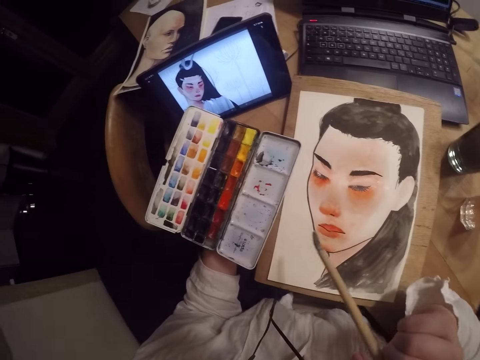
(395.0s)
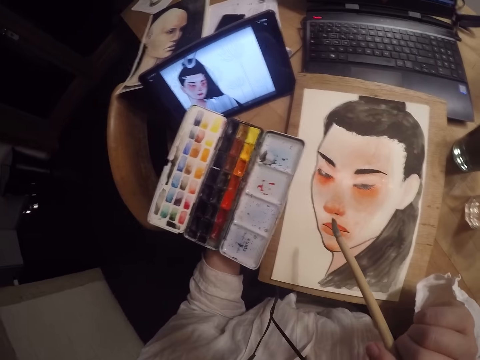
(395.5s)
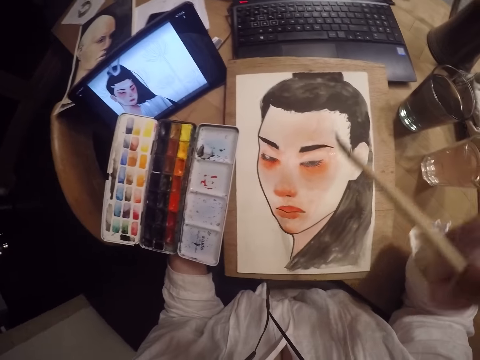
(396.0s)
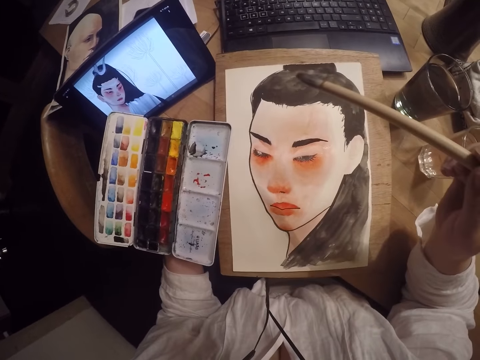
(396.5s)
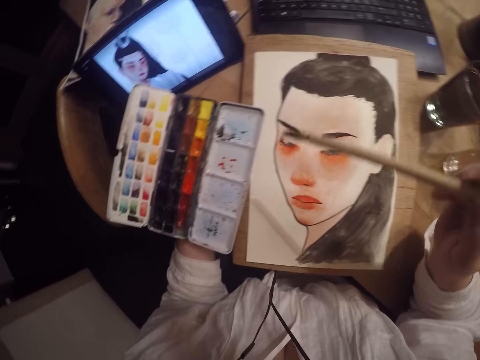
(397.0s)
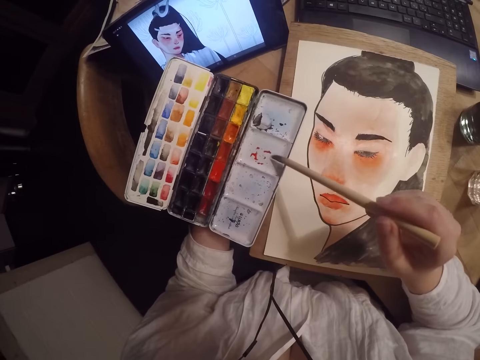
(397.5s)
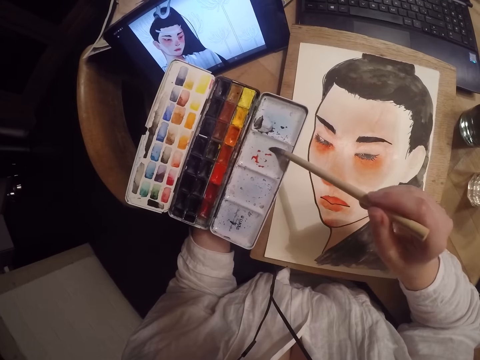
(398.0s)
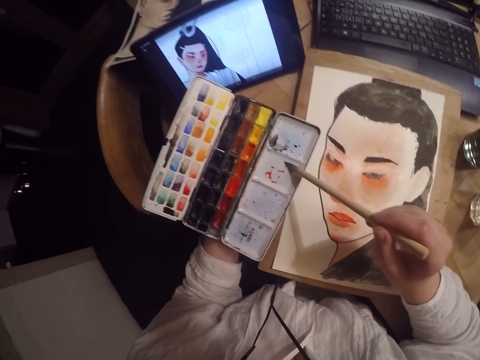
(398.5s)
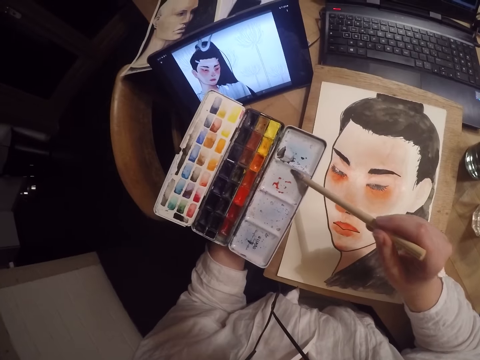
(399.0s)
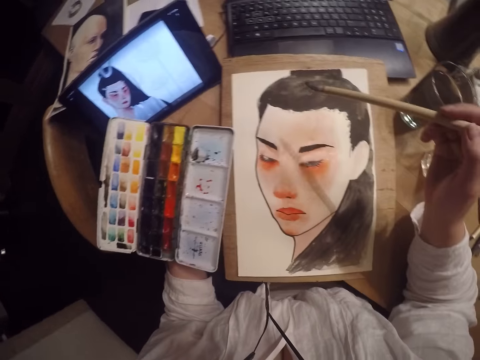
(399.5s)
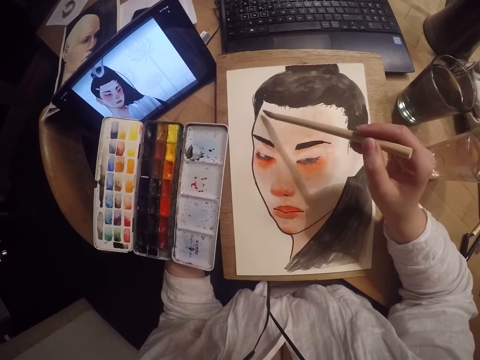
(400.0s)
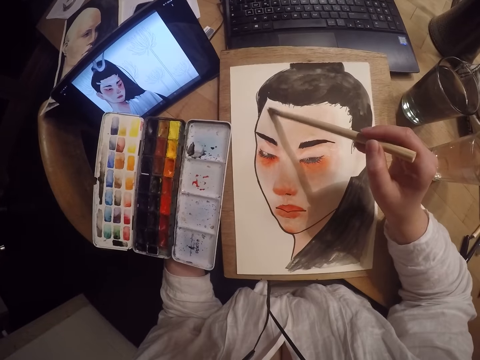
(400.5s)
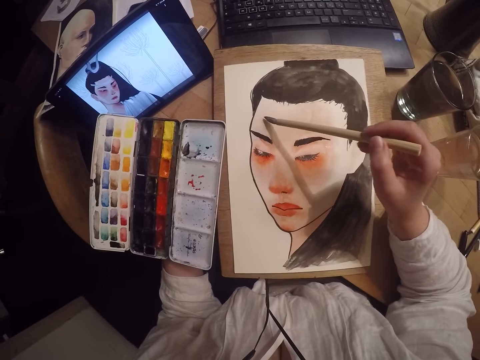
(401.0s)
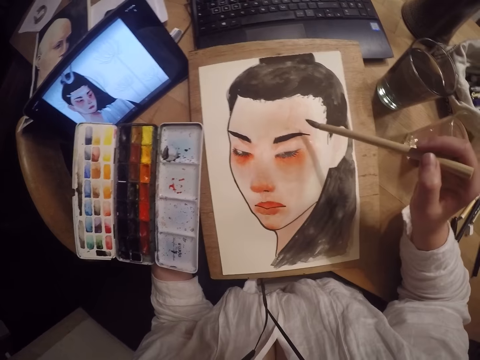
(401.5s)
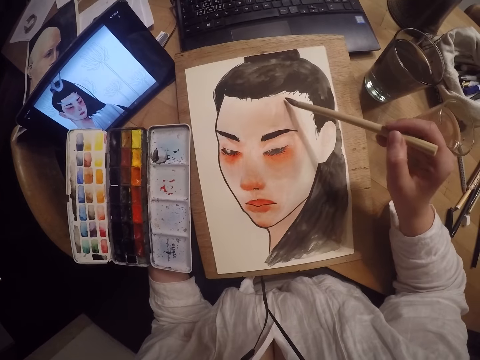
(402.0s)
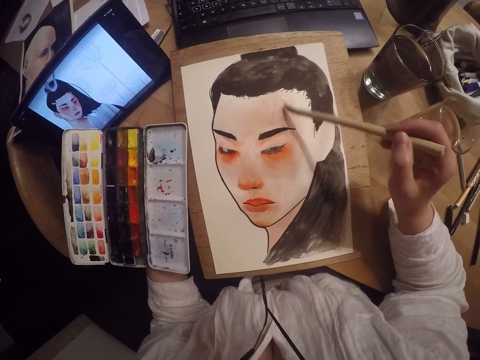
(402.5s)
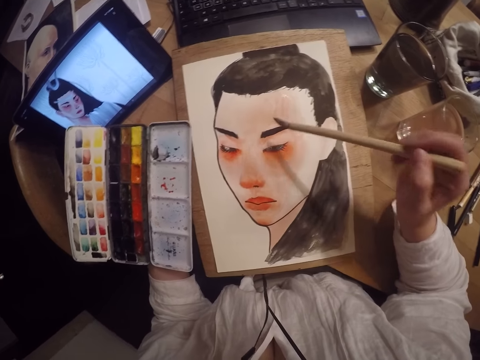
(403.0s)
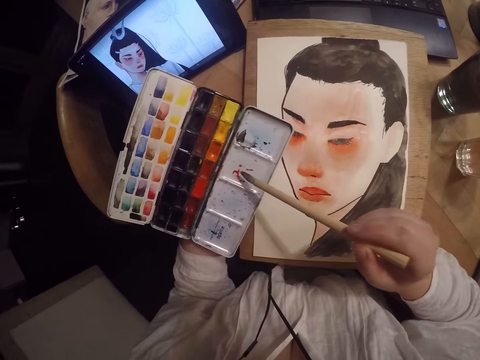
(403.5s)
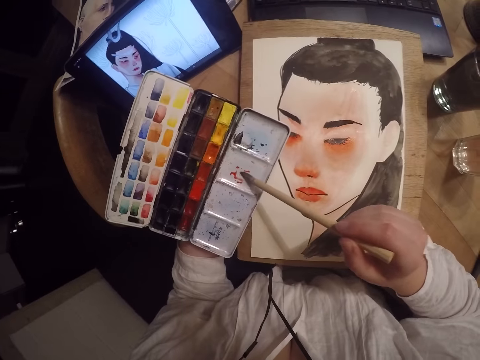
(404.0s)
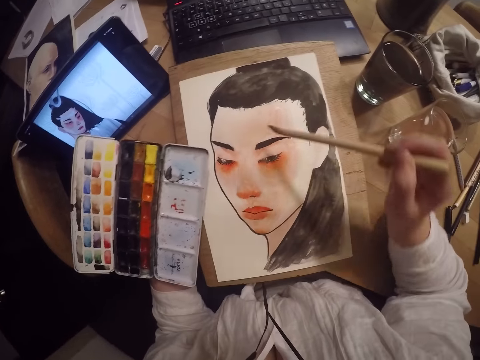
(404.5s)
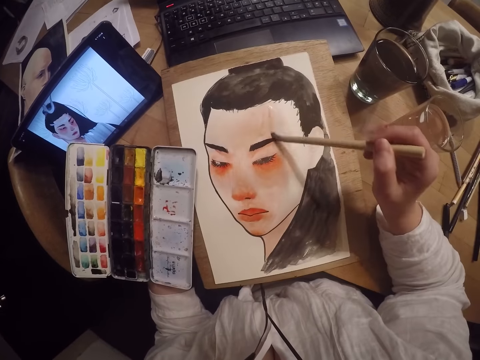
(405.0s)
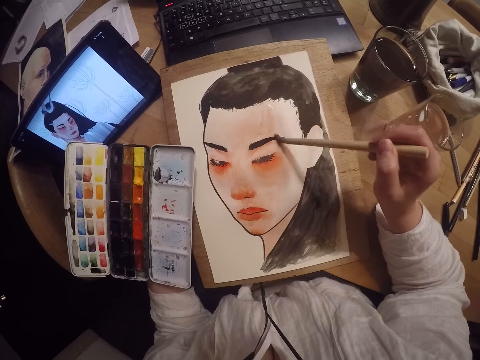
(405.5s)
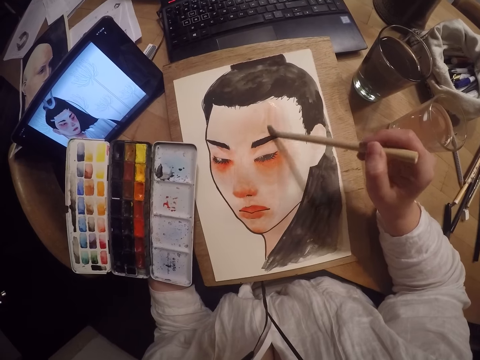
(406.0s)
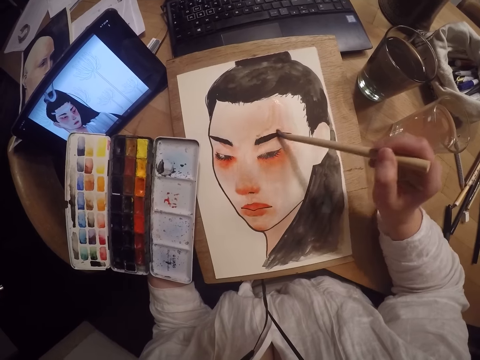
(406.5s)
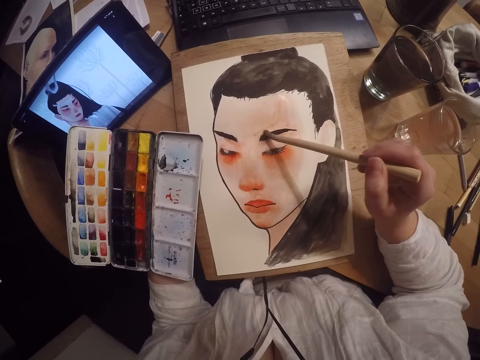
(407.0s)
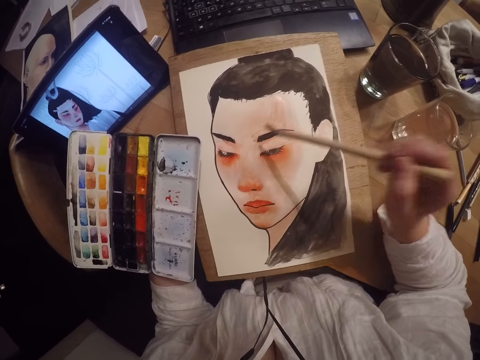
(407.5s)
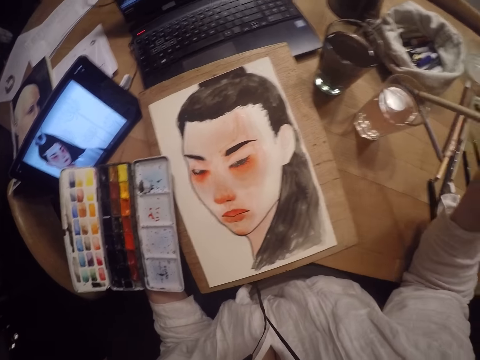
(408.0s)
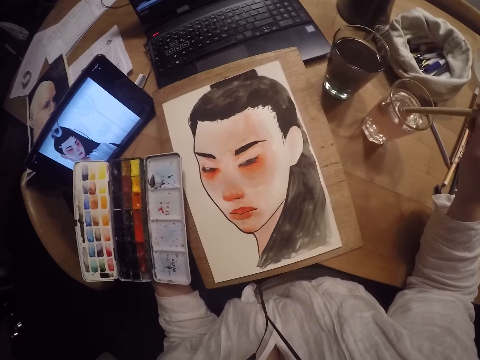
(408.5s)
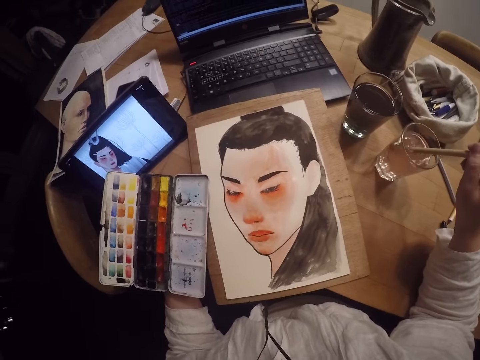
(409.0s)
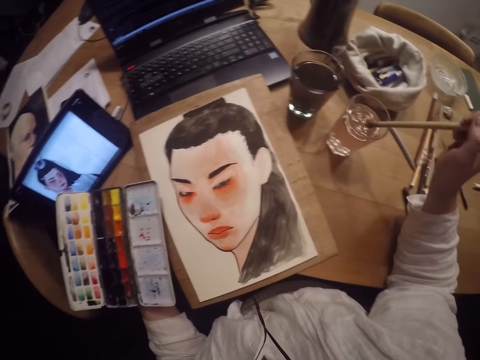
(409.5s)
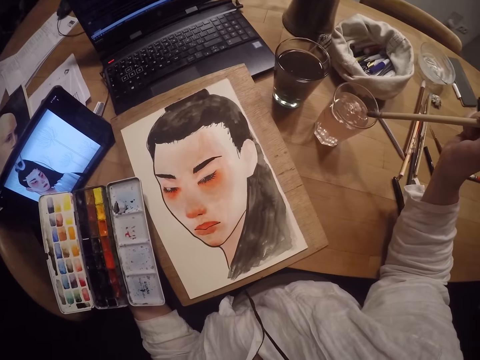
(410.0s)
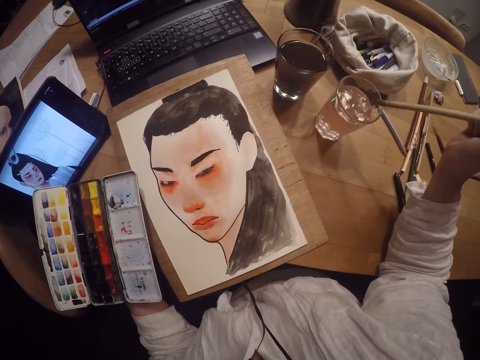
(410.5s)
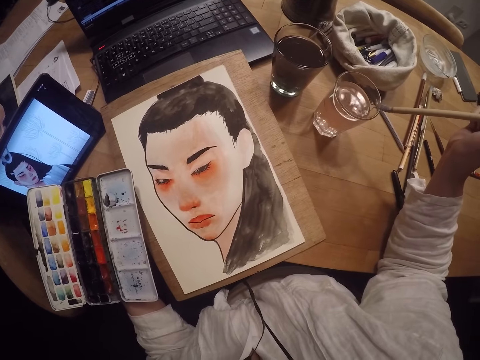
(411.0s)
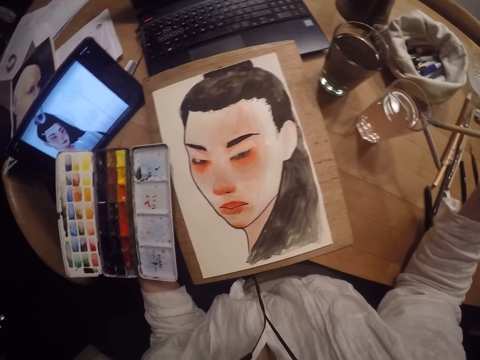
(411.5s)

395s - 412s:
The camera wearer touches the paint on the empty part of the paint palette with the paint brush. They inspect the paint. They stare at the tablet. They stare at the paint. They paint the drawing. They touch the paint on the empty part of the paint palette with the paint brush. They inspect the paint. They paint the drawing. They clean the paintbrush in water. They dip the brush in the glass cup. They stare at the paint. They scrape excess water off the brush on the edge of the glass cup. They clean the paintbrush in water.

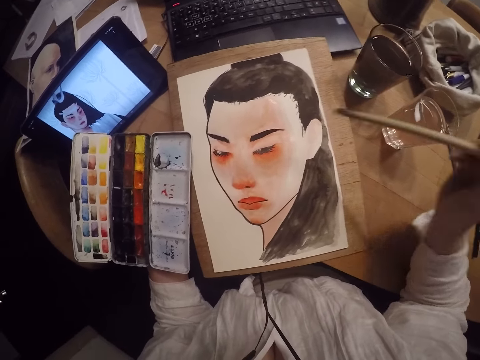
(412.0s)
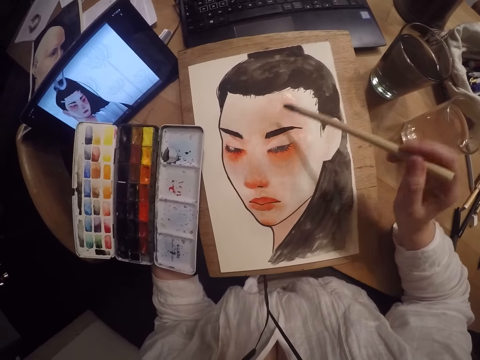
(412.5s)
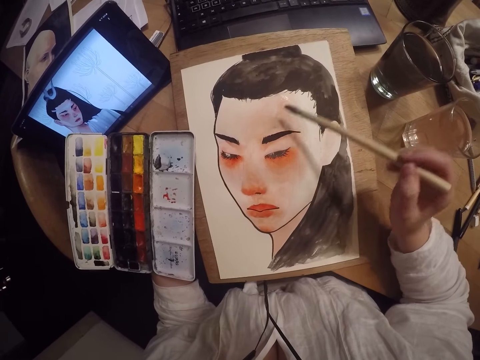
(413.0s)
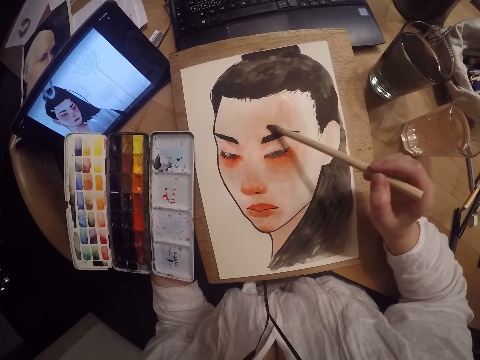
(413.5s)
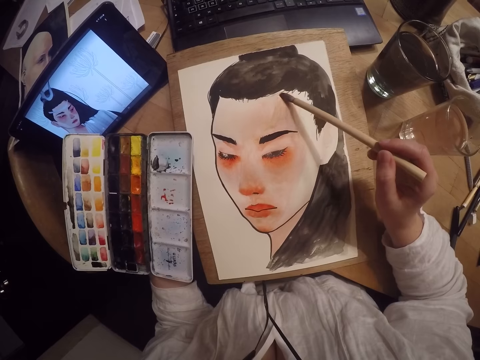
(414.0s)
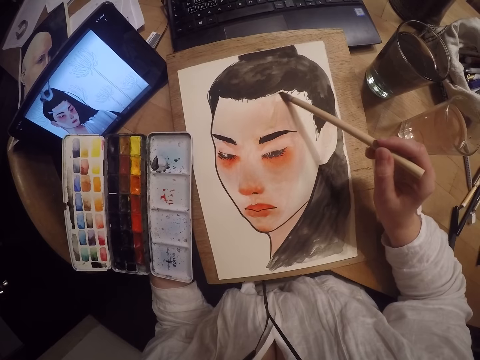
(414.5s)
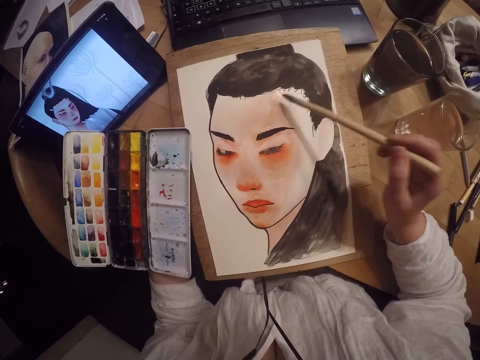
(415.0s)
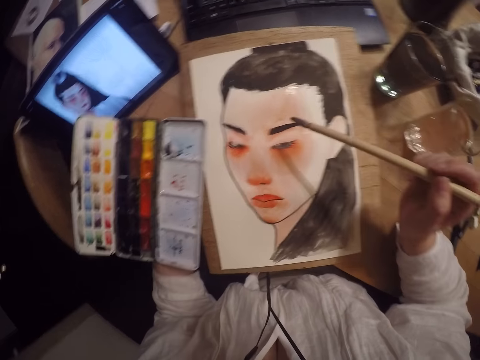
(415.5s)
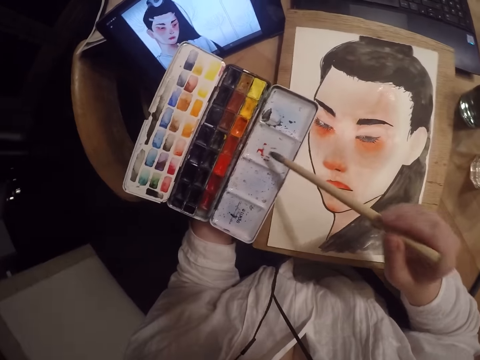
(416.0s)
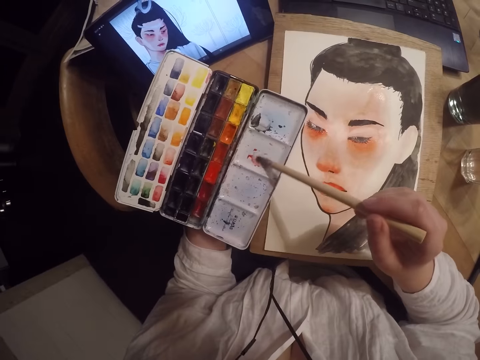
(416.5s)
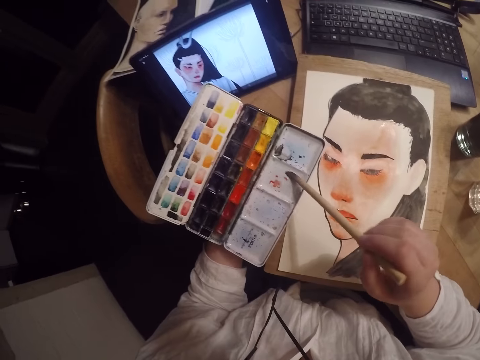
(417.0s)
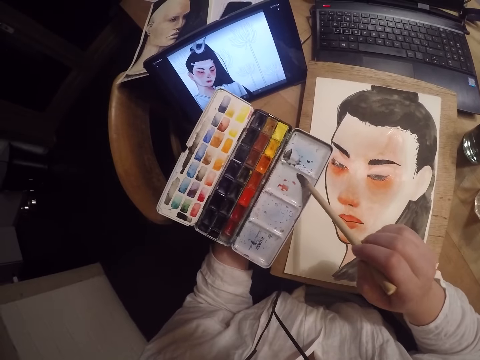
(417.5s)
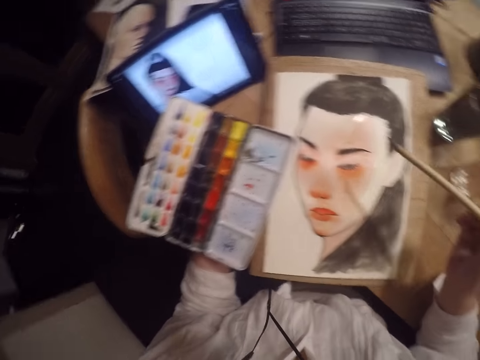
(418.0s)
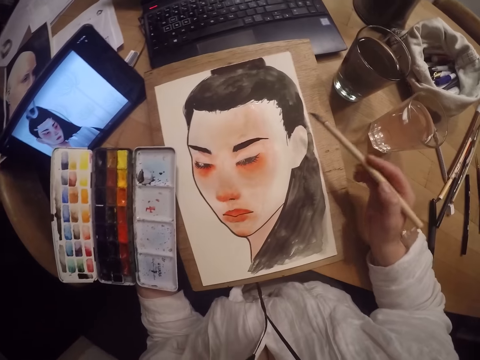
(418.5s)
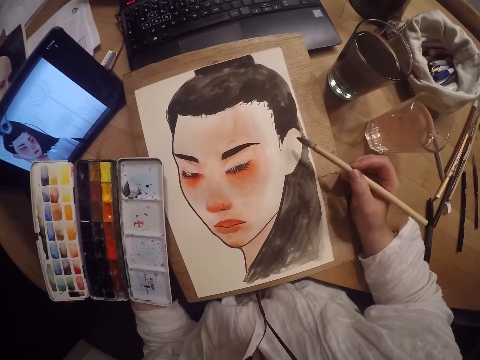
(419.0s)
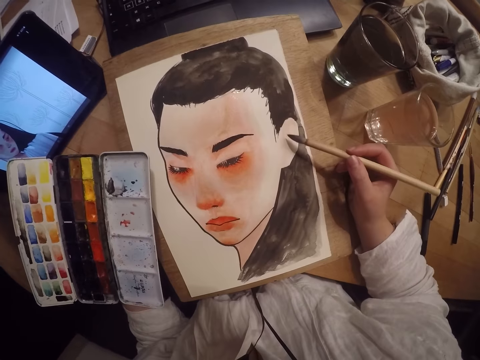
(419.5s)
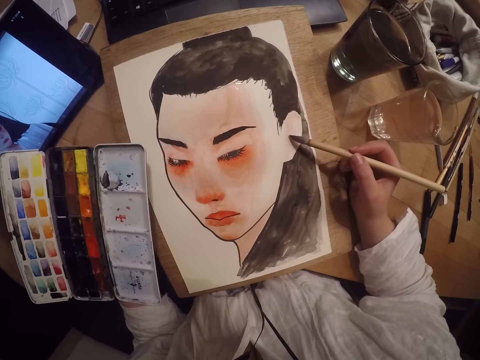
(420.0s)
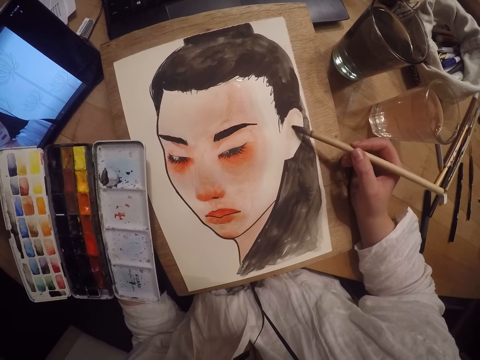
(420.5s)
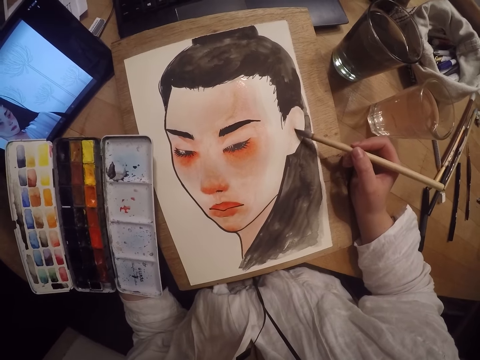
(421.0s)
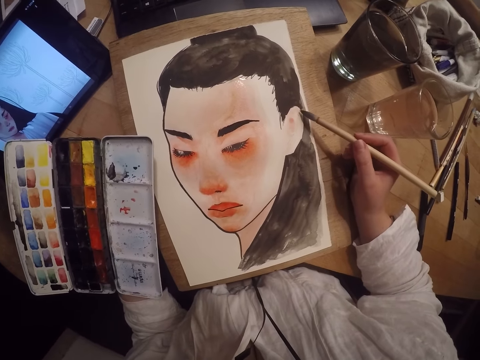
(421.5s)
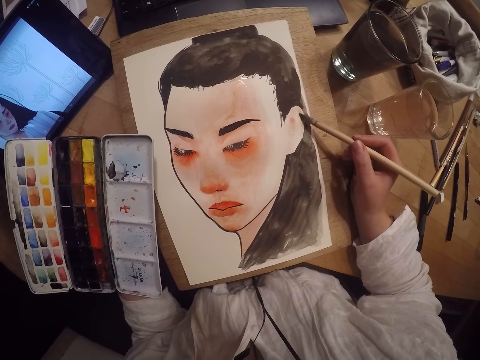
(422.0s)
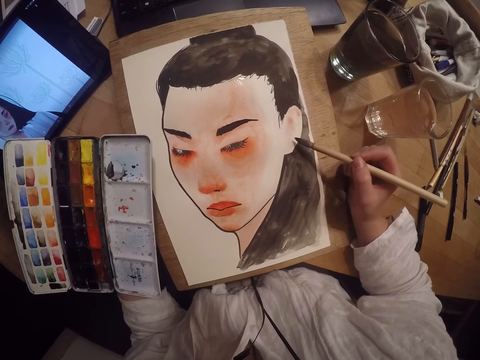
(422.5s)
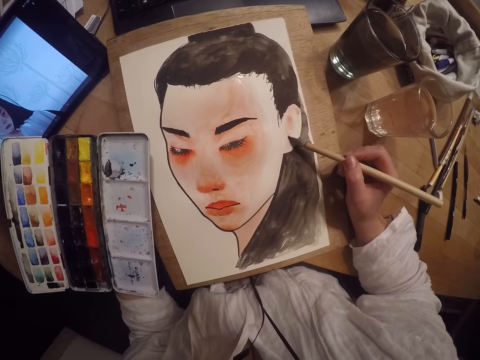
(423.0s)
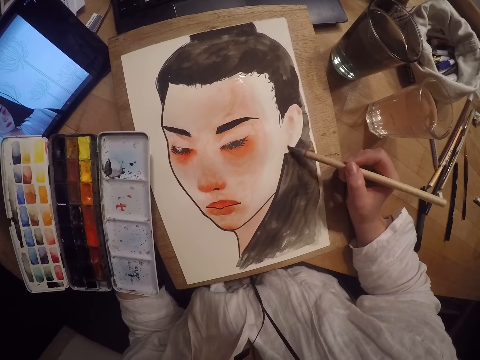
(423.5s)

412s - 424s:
The camera wearer stares at the paint. They paint the drawing. They swirl the paint on the empty part of the paint palette with the paint brush. They inspect the paint. They stare at the tablet. They stare at the paint. They paint the drawing.
